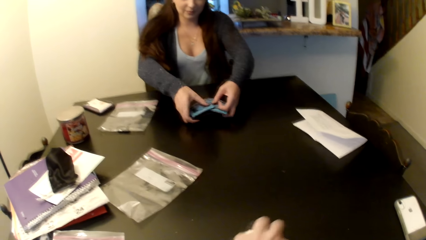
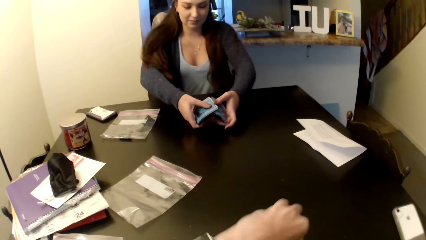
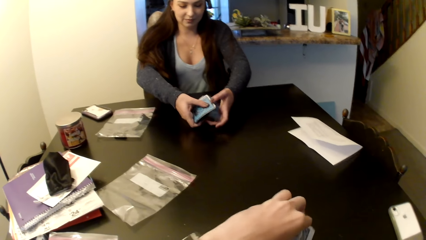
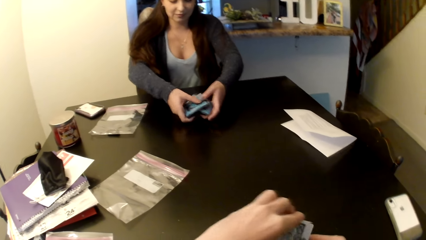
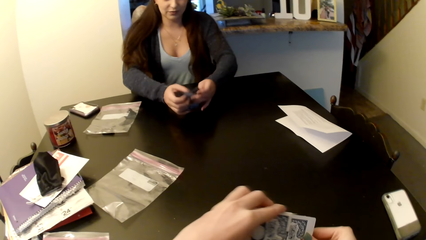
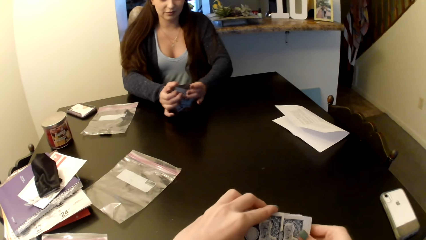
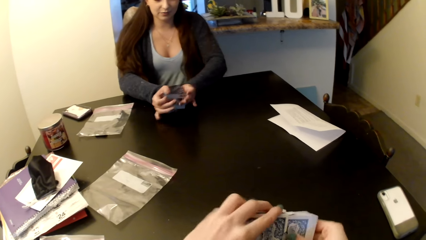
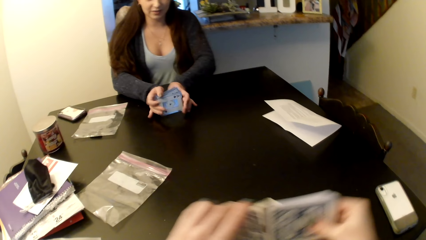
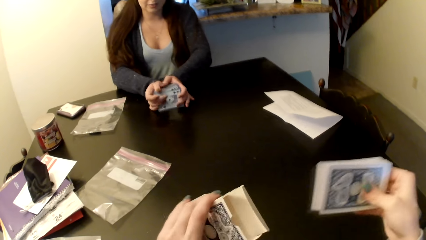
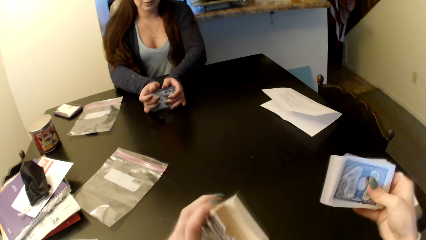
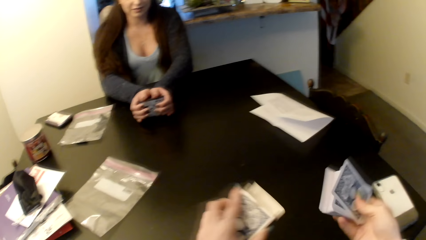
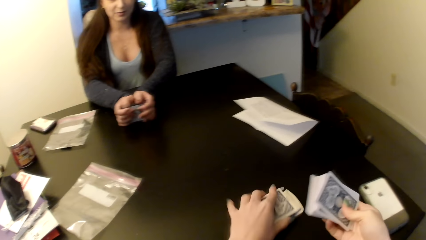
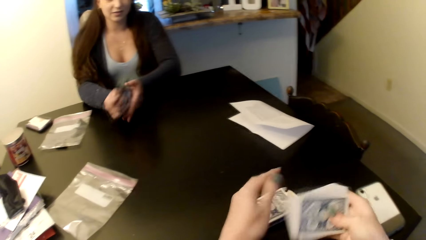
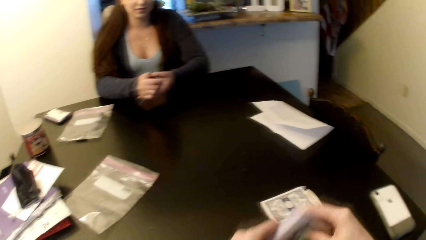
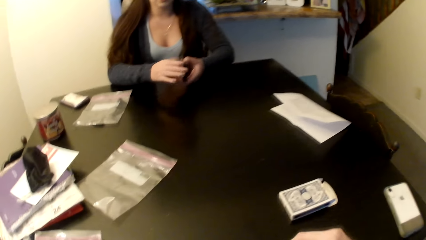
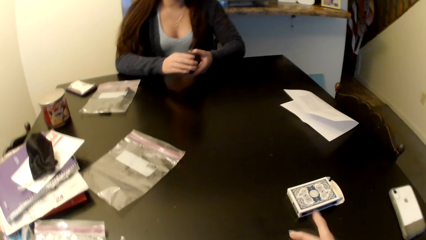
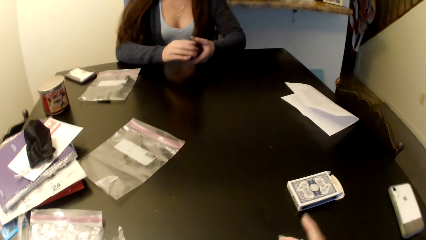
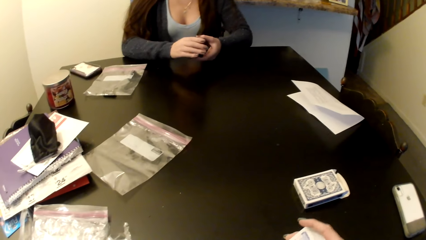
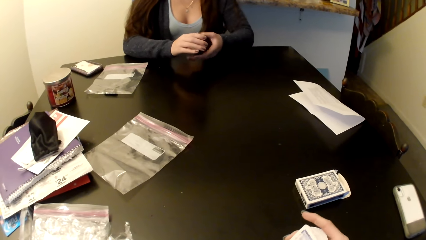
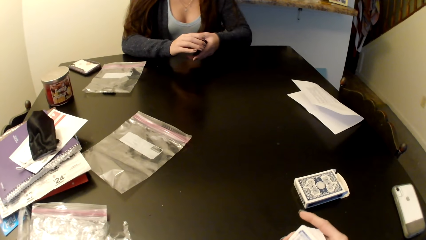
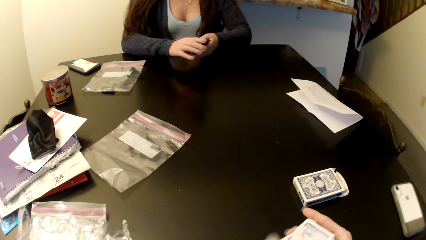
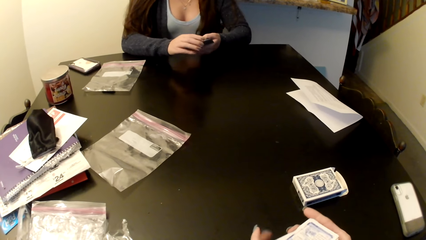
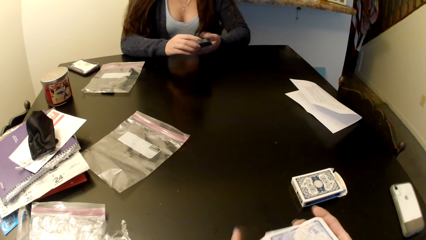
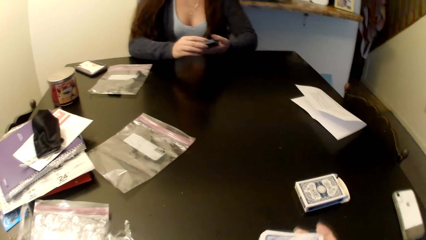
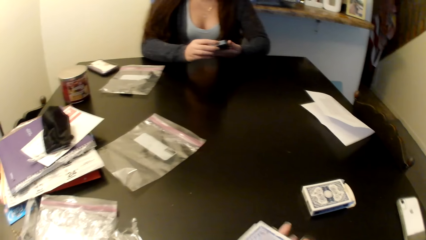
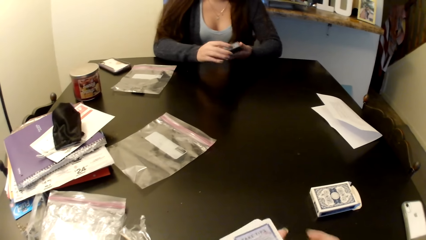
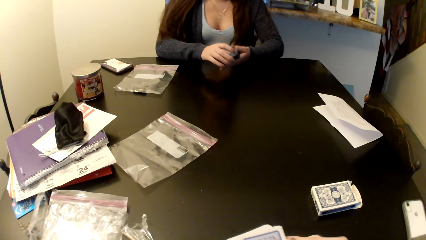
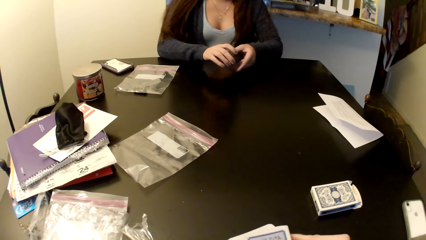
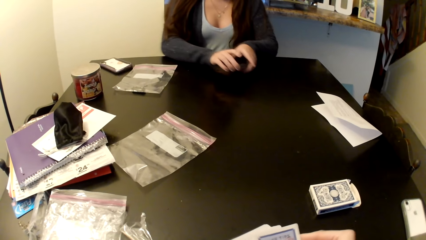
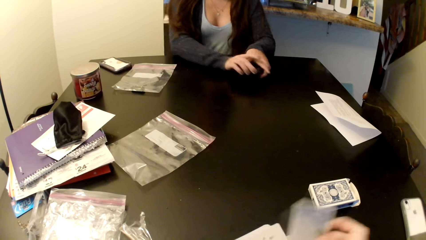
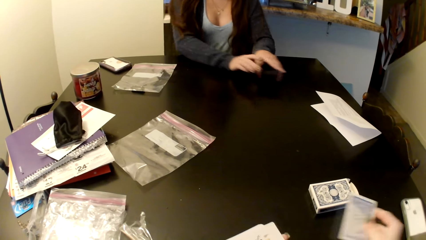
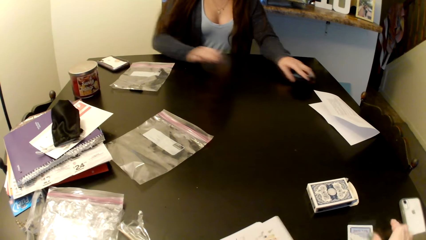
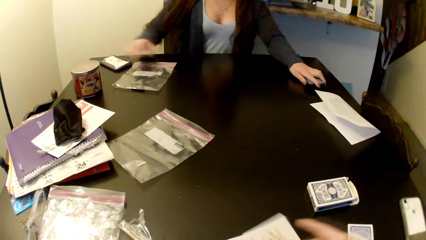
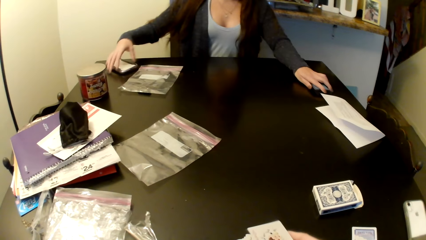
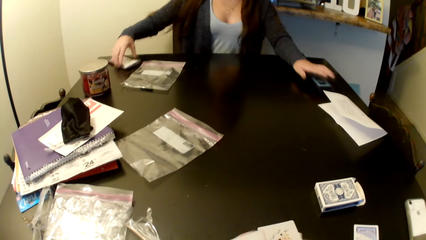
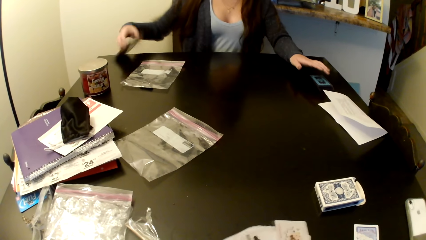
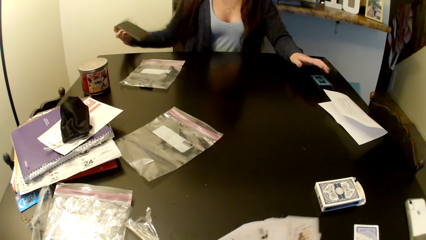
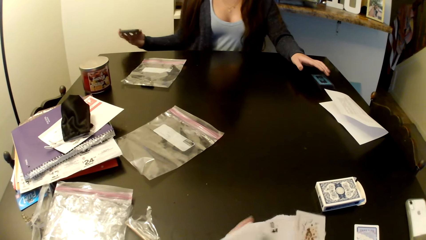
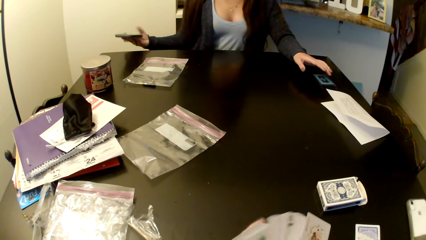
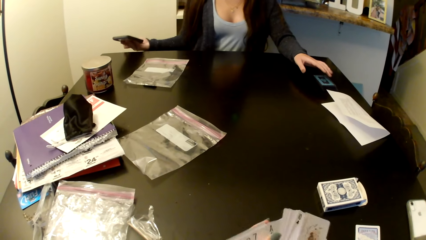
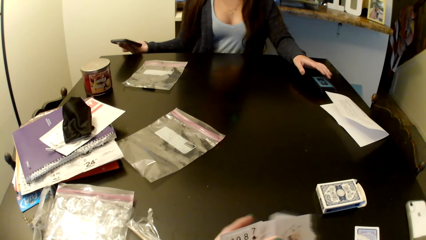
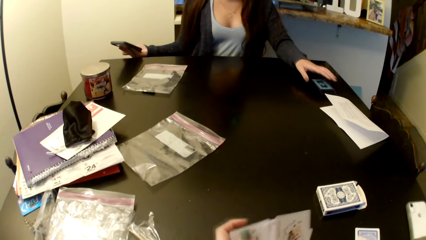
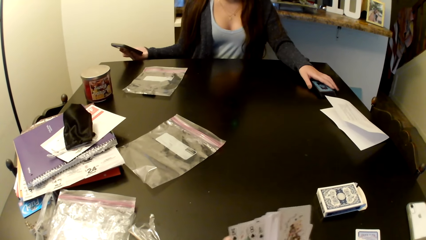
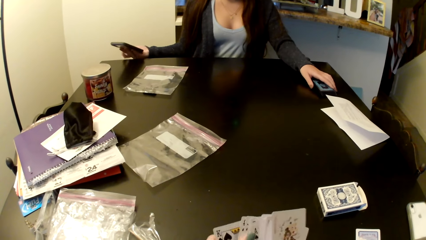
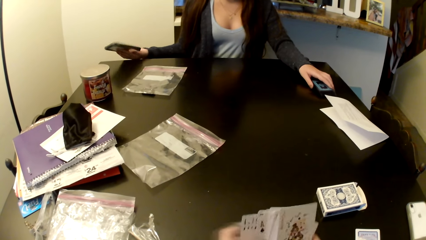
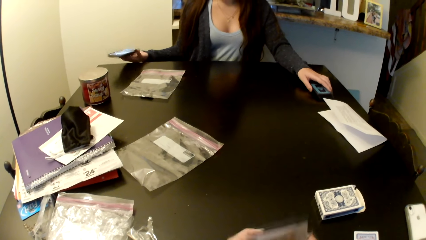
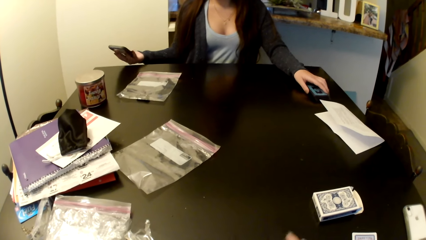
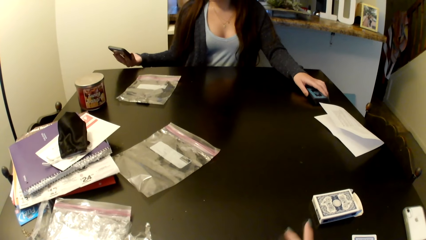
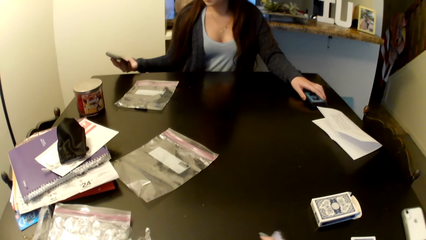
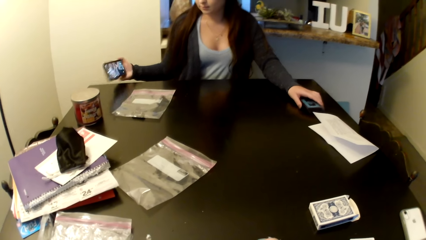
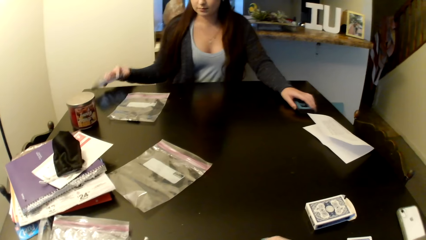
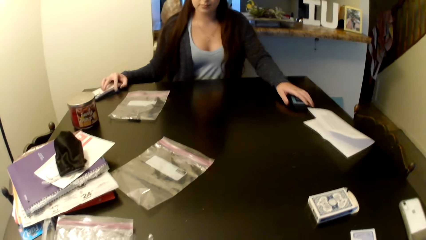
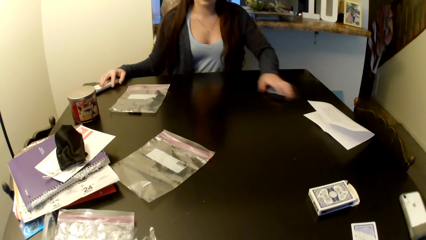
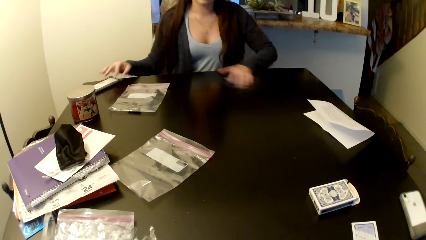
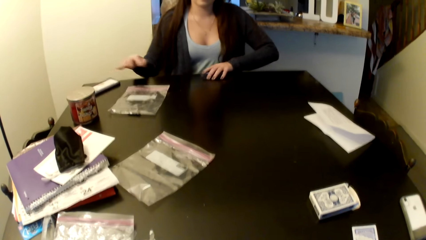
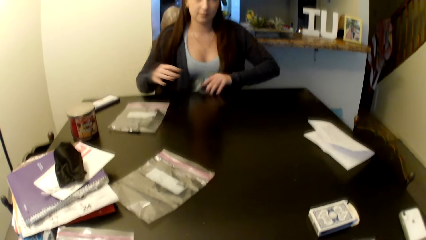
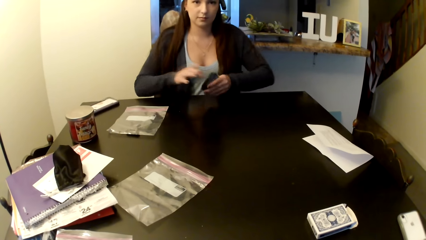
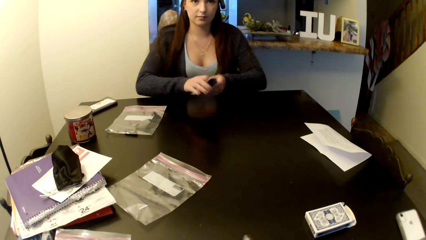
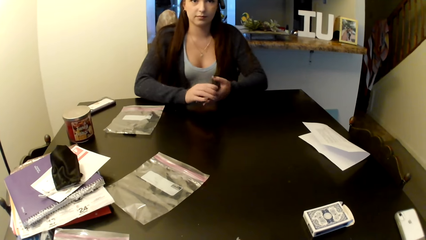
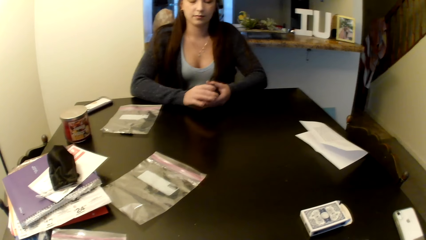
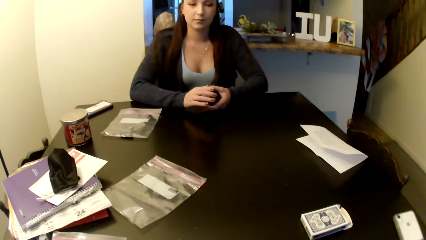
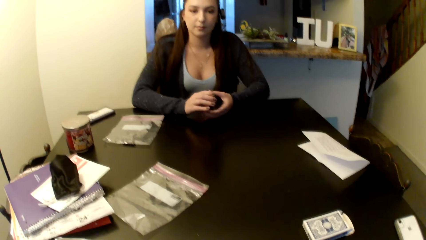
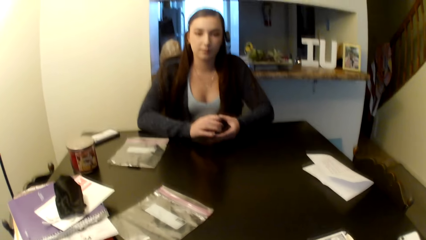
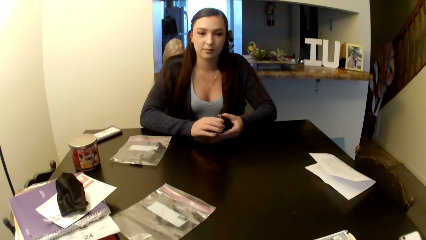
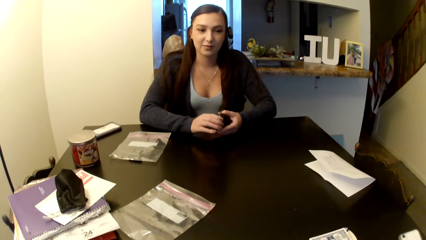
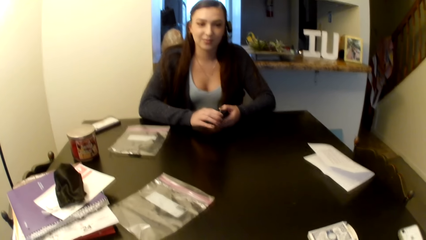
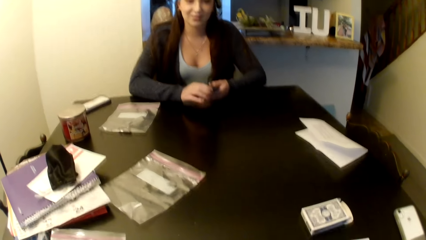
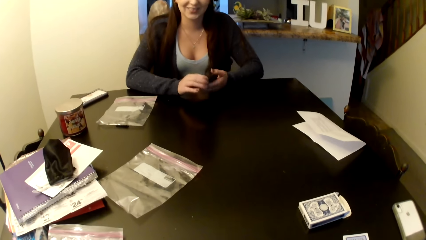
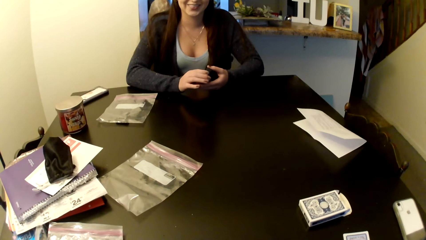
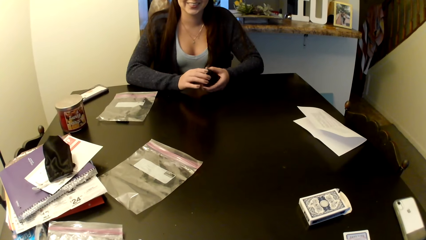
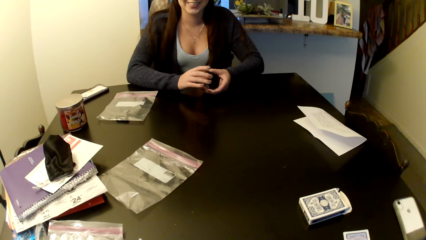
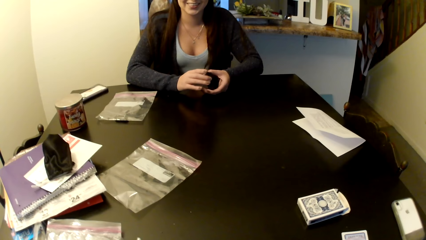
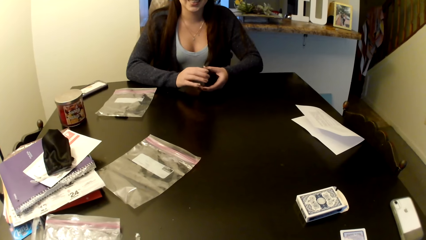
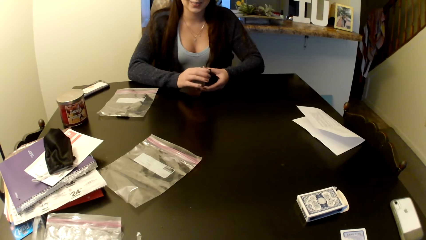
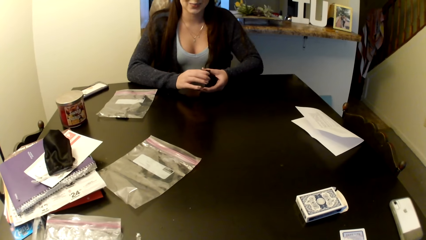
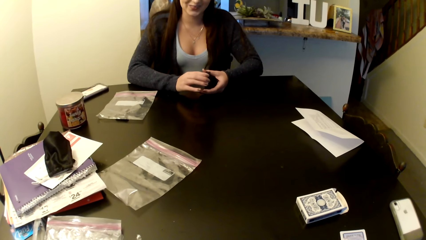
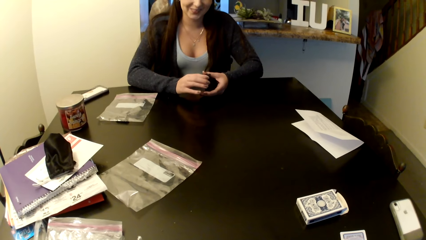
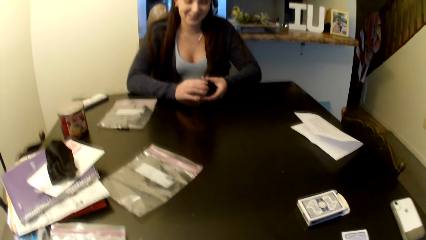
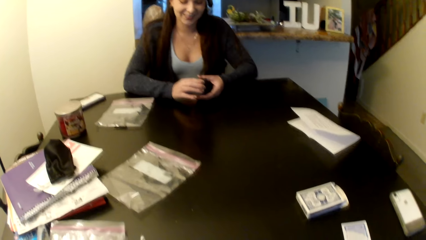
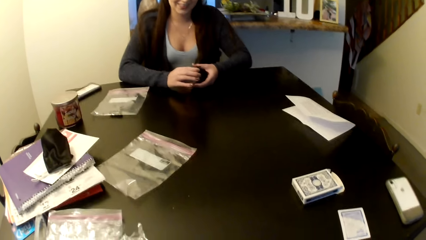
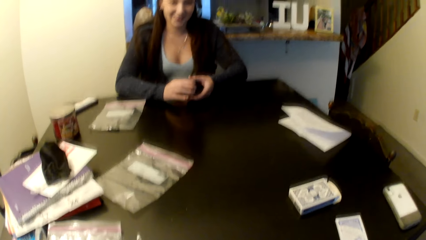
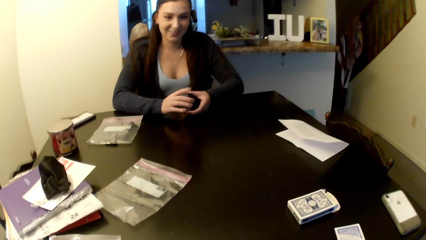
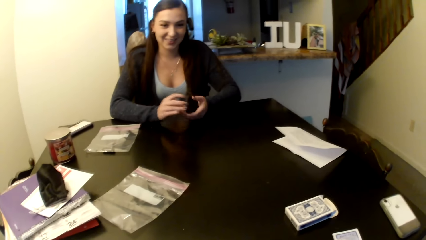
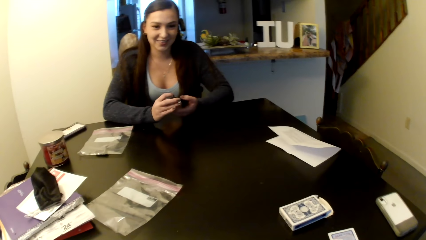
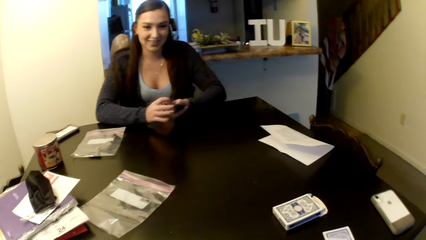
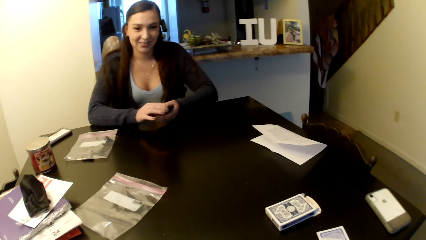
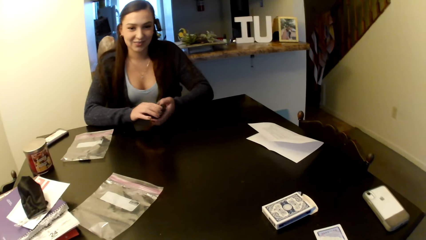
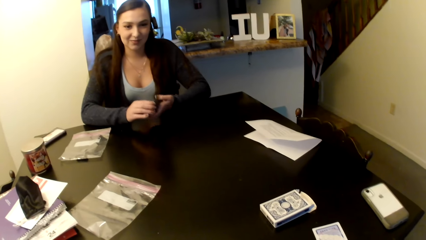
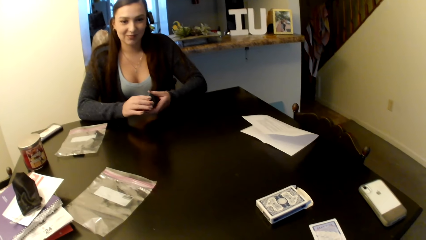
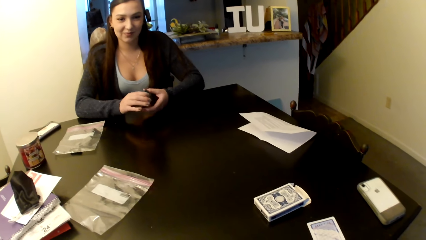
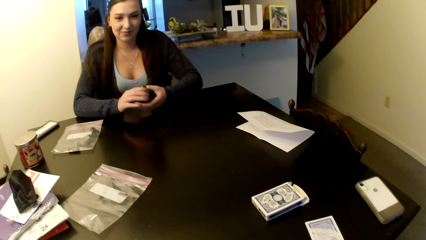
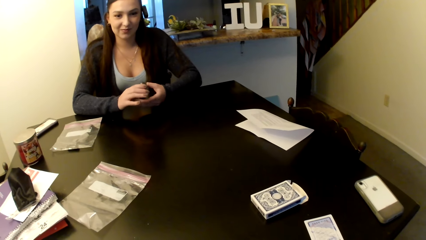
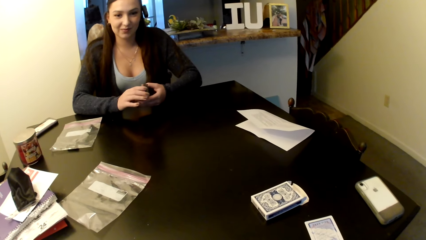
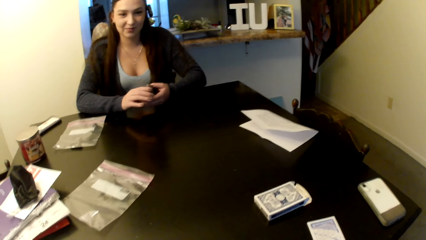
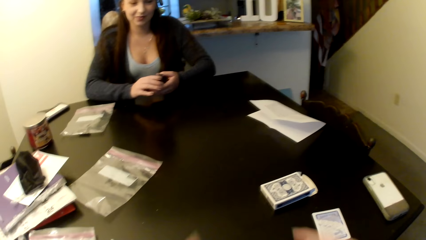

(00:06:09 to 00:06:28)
The camera wearer removes the cards from the packet and puts the packet on the table. They pick up the cards, put the card on the table and shuffle the cards. A woman picks up the phone from the table. The woman puts the phone on the table. The woman picks up the card. The camera wearer talks to the woman.
